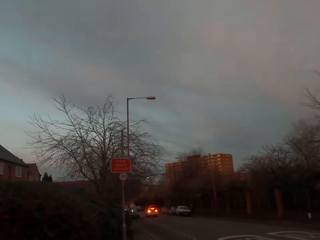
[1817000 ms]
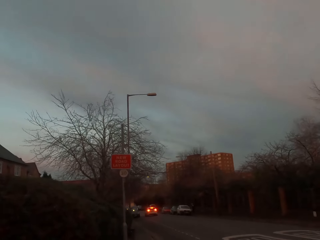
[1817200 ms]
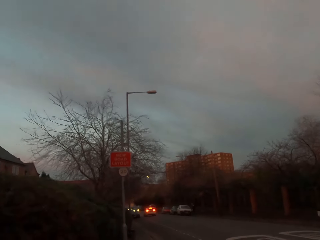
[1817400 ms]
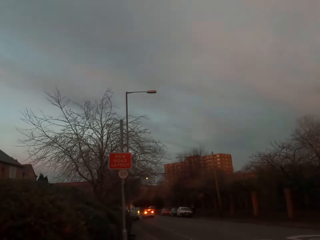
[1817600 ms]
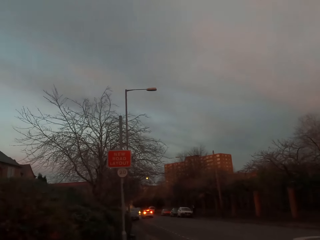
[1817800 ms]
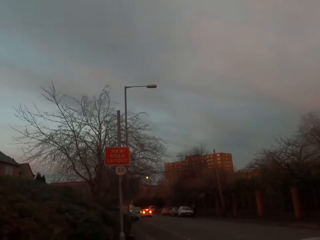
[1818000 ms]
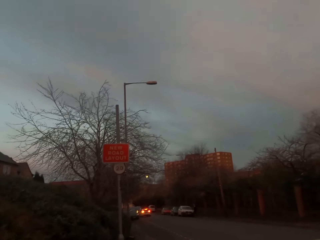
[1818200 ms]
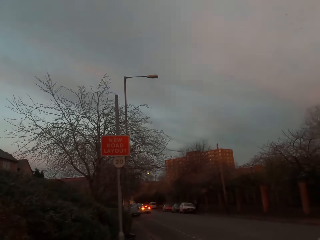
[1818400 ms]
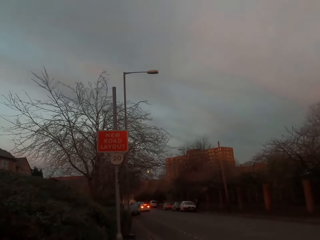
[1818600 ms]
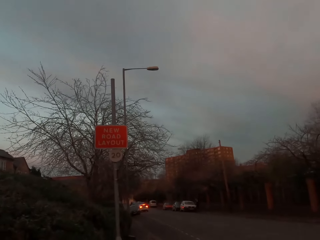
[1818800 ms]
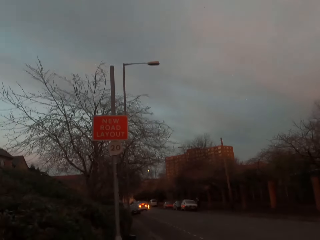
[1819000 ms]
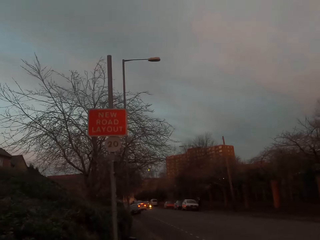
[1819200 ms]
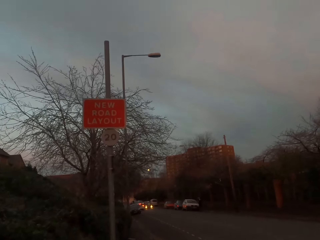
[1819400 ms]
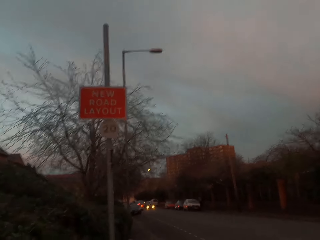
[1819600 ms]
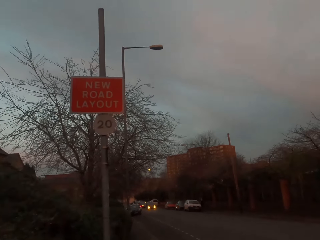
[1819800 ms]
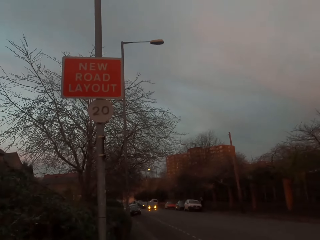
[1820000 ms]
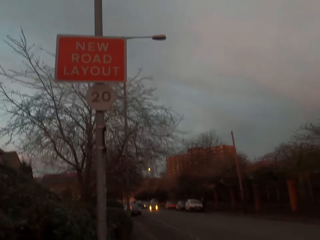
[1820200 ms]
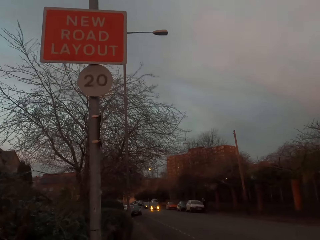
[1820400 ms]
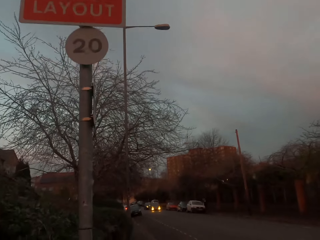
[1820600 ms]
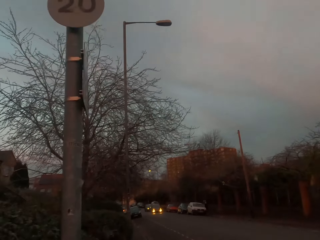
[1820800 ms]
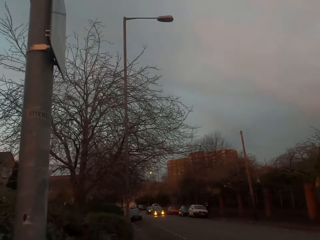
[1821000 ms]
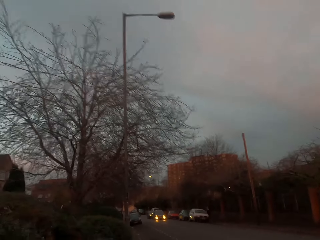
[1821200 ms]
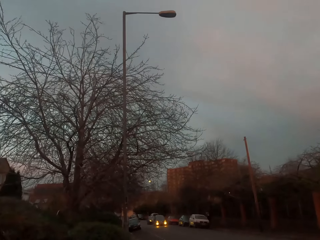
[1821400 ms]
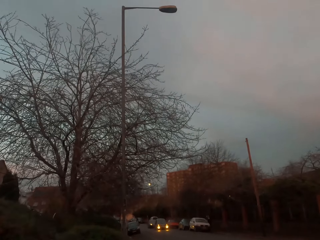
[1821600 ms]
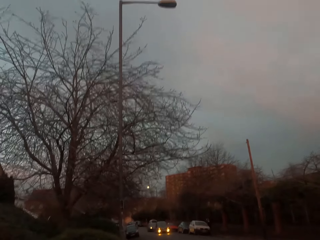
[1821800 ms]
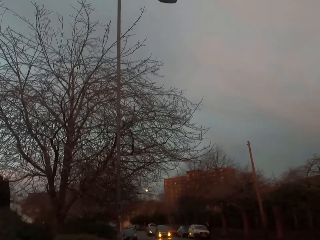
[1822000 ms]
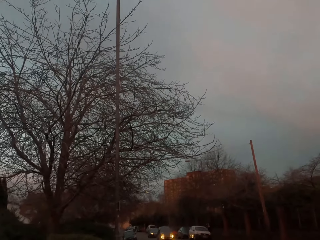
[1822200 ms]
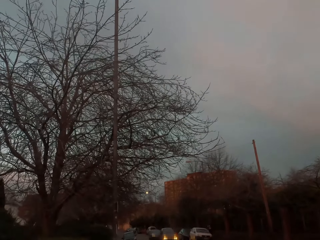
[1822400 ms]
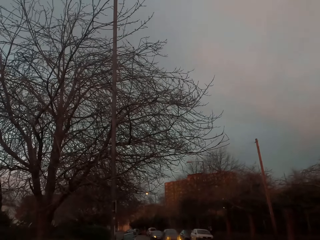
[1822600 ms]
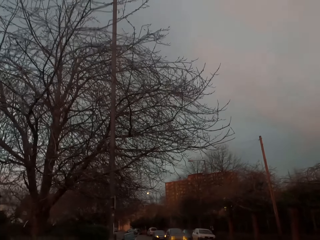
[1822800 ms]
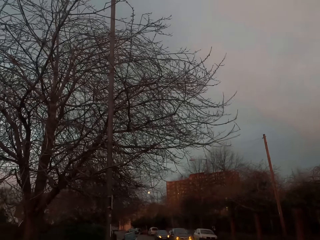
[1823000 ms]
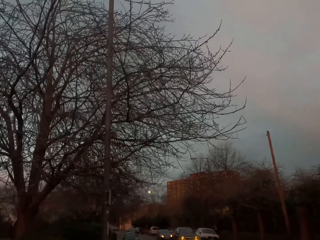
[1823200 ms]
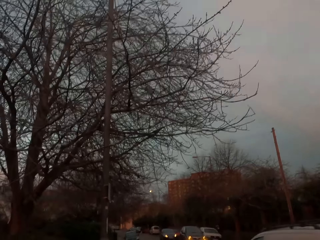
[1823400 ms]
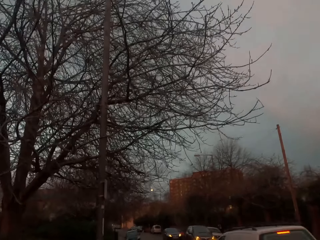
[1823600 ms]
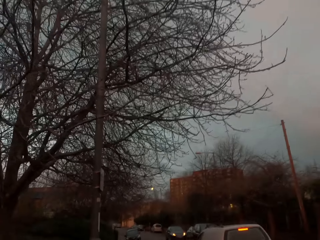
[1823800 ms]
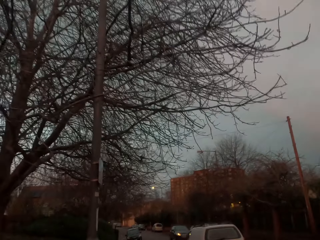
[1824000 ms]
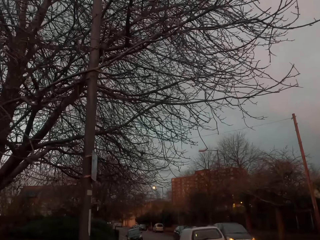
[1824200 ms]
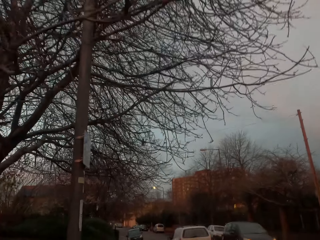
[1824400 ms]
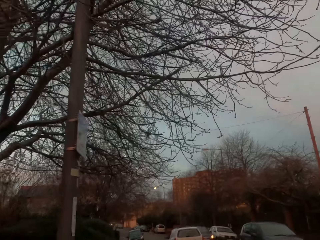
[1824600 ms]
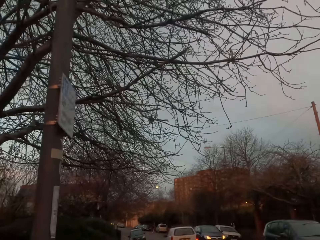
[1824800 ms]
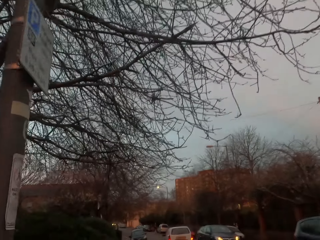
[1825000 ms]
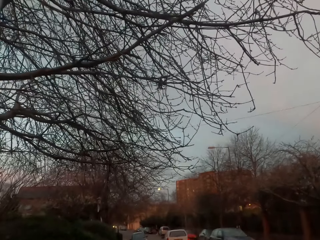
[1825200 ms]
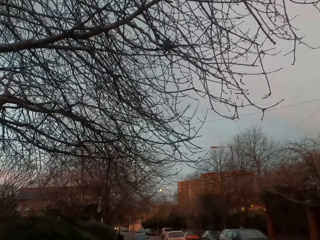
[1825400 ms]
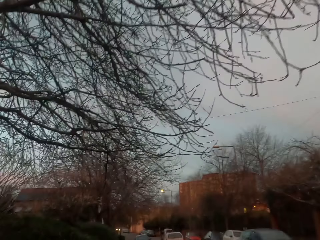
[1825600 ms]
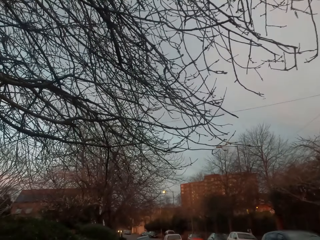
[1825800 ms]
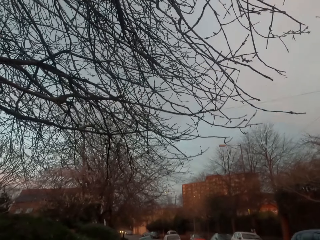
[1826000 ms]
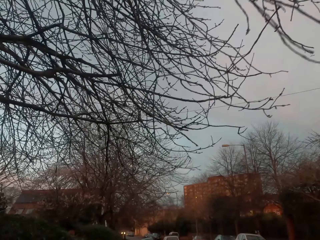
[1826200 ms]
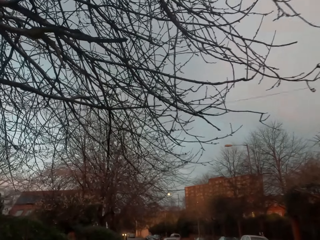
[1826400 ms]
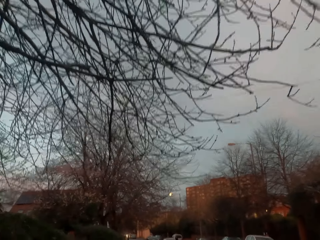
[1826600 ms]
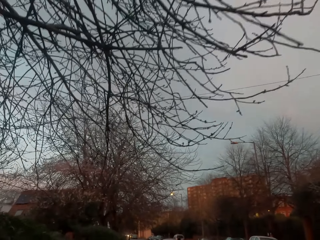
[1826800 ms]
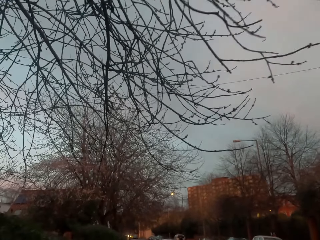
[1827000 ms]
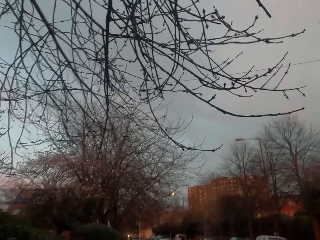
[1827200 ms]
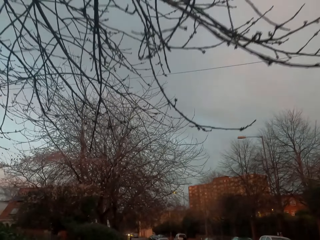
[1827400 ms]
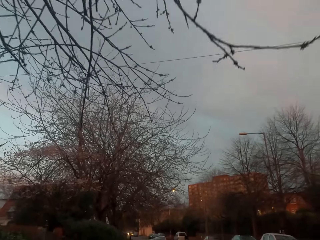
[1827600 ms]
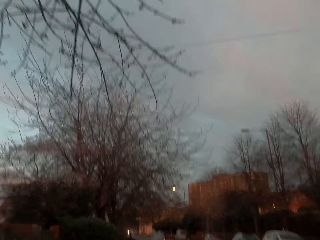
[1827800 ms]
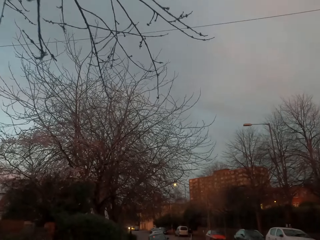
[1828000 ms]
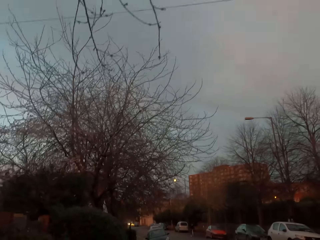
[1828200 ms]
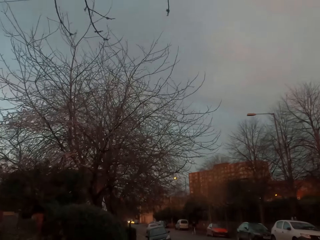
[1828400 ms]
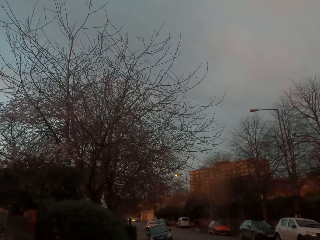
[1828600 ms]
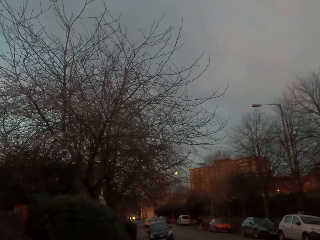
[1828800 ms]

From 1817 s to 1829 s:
A white car drives past the camera wearer. A black car drives past the camera wearer. A car drives past the camera wearer.

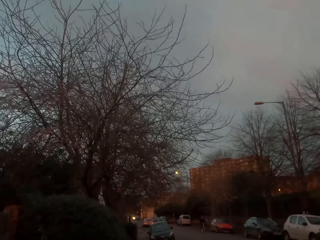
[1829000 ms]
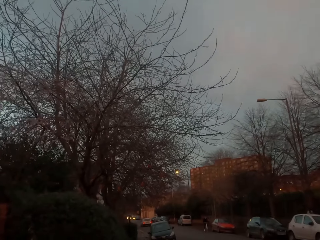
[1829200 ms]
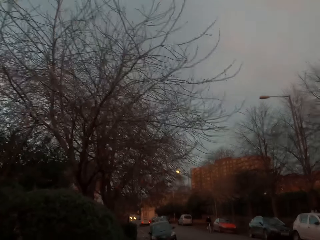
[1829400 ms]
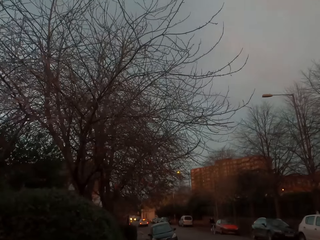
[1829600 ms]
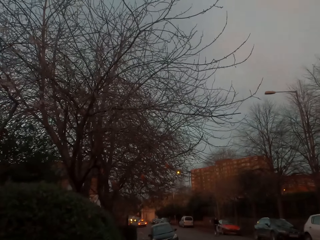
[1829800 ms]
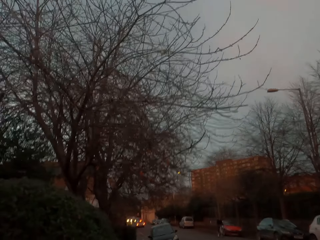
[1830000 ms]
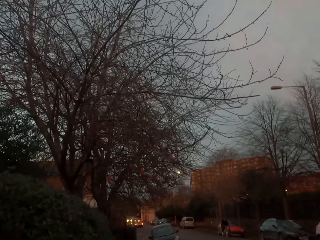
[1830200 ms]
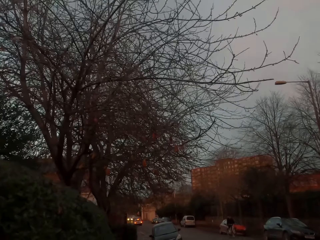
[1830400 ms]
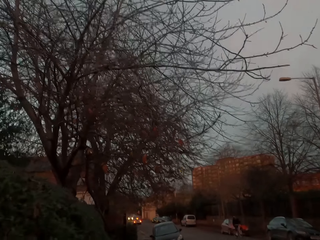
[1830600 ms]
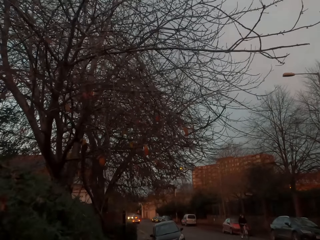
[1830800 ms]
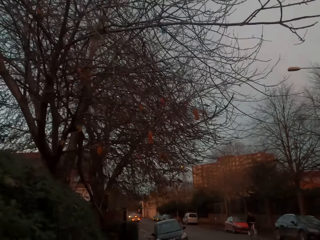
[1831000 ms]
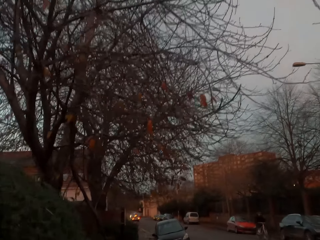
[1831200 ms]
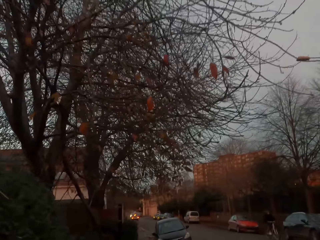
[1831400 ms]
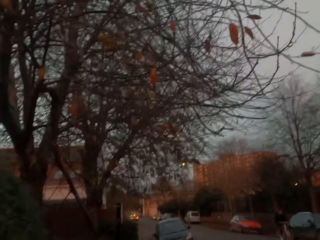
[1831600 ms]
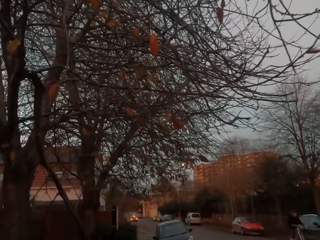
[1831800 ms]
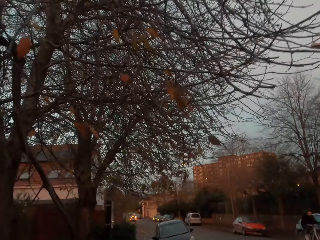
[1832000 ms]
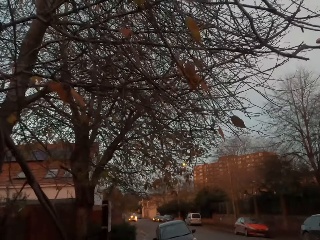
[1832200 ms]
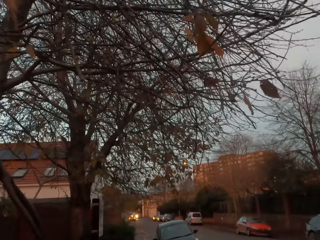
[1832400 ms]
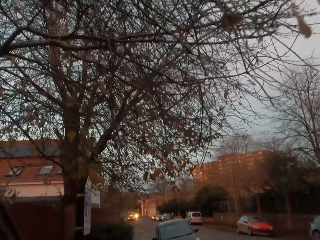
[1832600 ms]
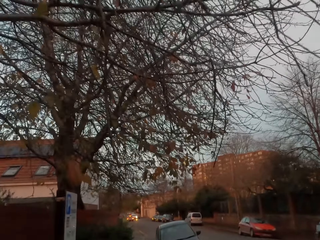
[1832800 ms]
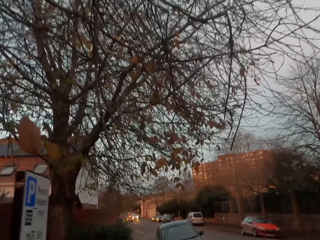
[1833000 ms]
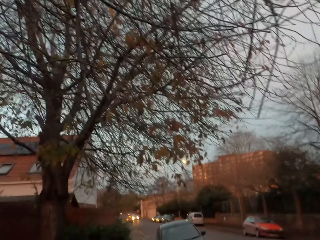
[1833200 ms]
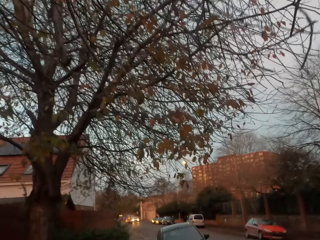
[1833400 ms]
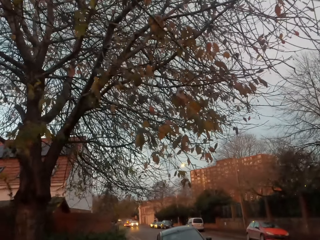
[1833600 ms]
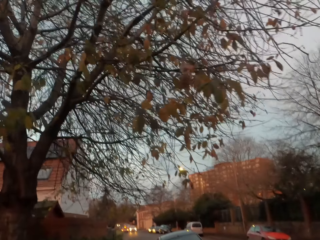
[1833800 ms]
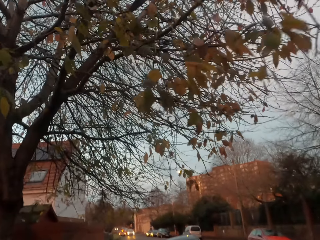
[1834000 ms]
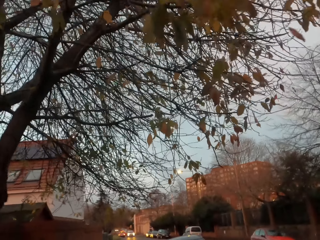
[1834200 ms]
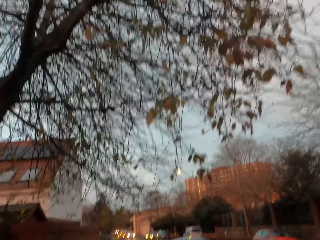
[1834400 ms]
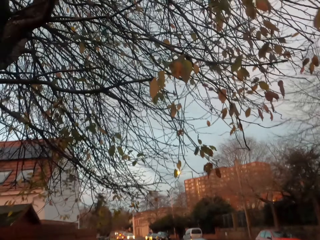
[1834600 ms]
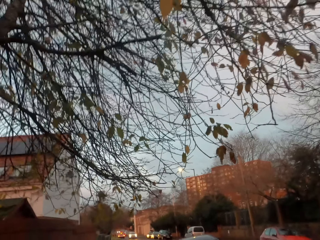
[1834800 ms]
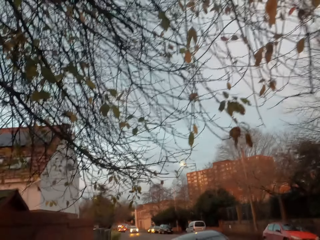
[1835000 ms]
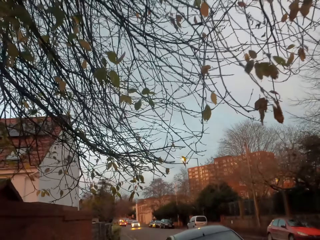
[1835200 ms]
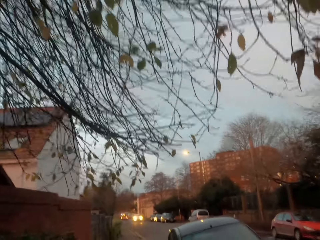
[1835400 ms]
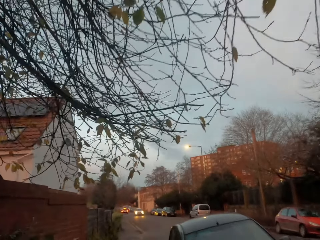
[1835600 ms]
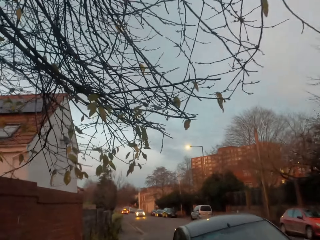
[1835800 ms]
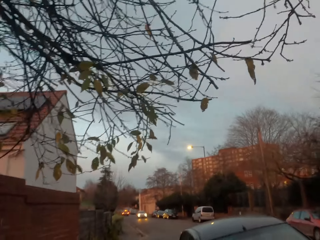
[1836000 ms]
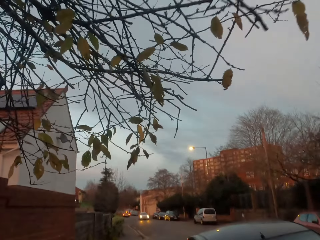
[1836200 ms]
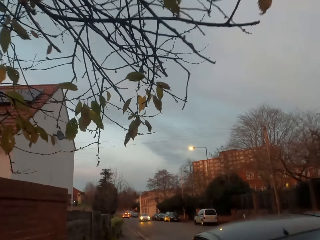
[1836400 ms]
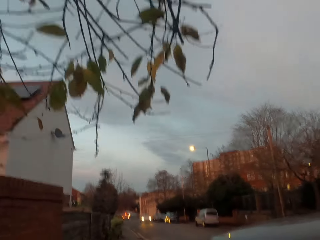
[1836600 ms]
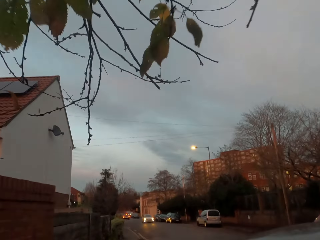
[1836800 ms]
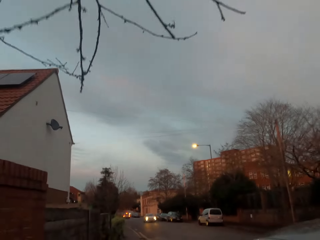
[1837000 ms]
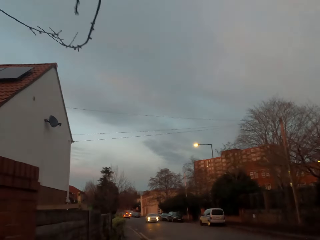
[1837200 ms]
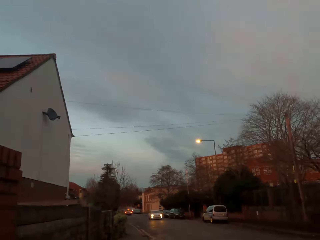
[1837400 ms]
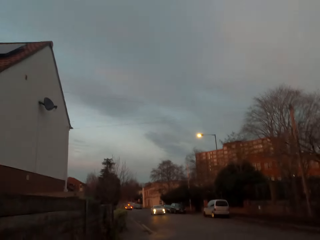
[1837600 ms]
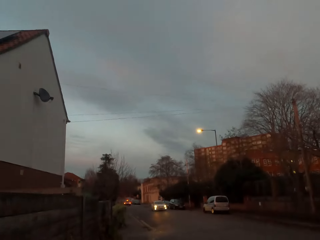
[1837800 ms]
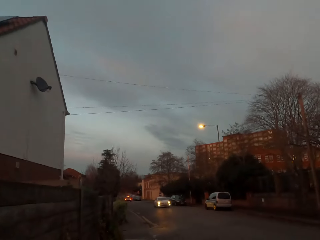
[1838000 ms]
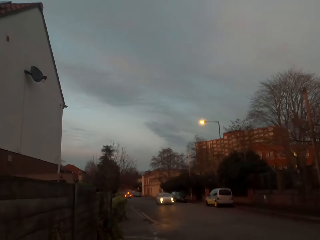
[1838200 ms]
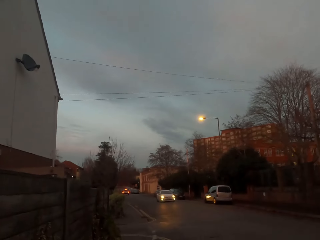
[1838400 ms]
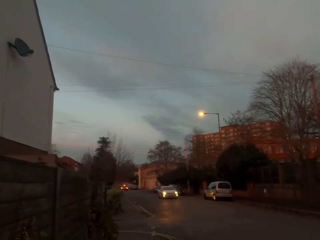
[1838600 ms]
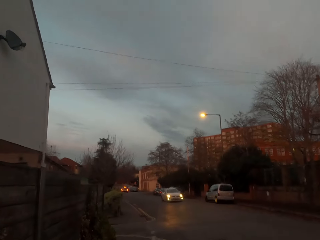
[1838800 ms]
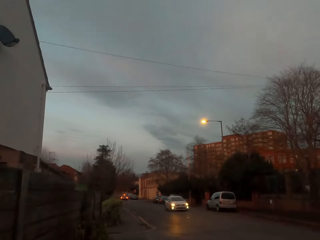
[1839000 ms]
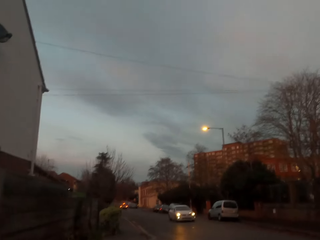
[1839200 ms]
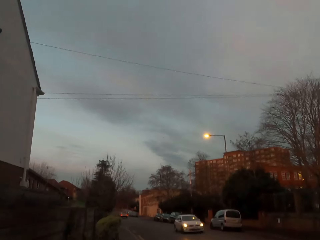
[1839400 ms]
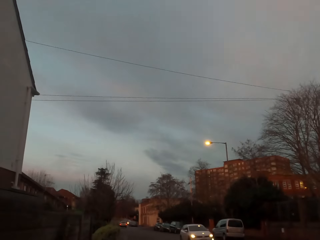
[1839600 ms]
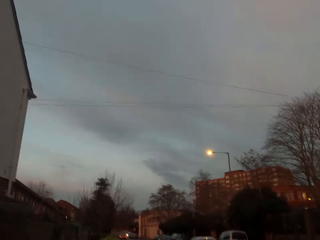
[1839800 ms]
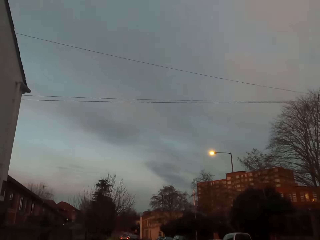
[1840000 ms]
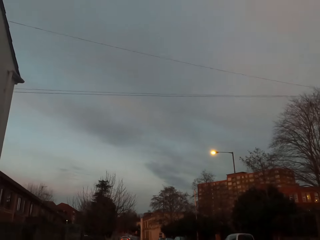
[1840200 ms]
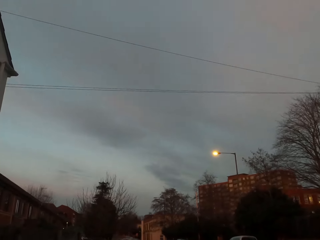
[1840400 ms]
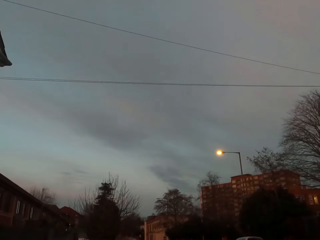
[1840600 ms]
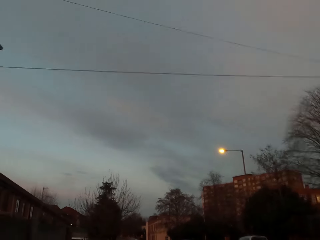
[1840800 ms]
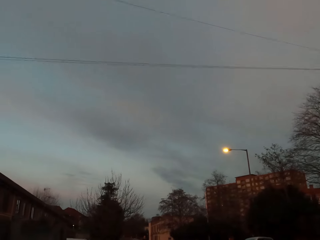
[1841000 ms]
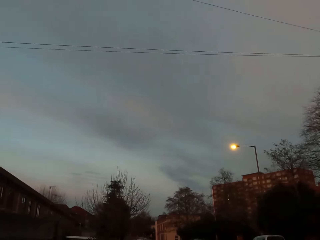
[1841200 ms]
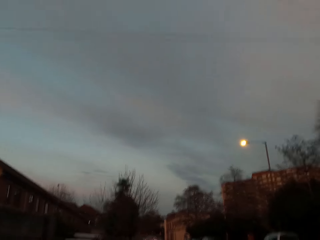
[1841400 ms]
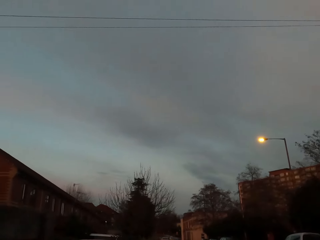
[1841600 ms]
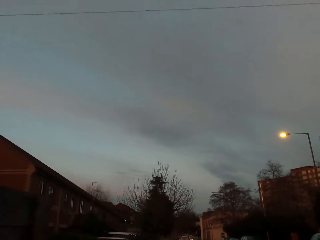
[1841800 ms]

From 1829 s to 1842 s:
A man rides a bicycle past the camera wearer. A white car drives past the camera wearer.
